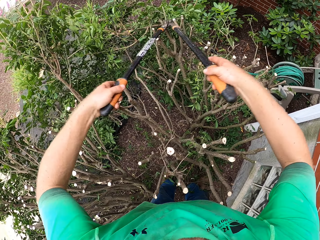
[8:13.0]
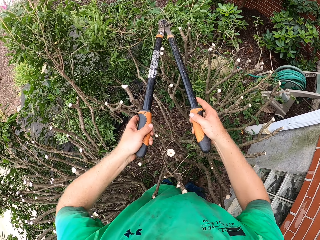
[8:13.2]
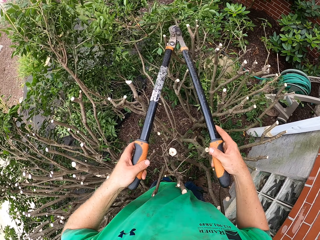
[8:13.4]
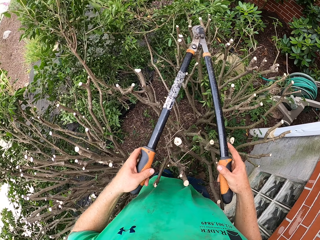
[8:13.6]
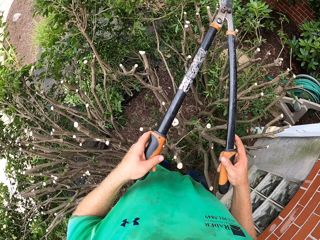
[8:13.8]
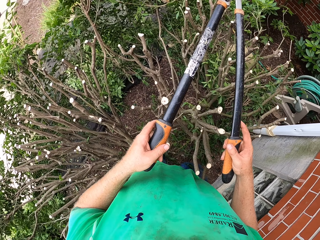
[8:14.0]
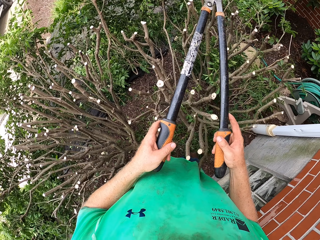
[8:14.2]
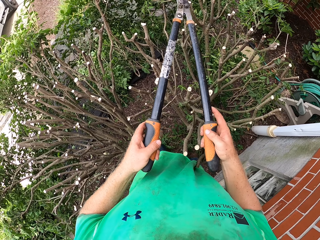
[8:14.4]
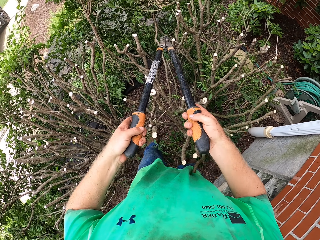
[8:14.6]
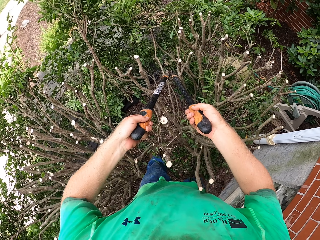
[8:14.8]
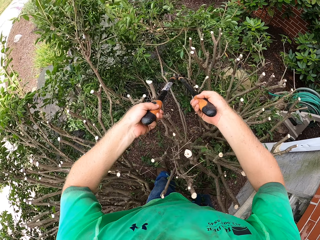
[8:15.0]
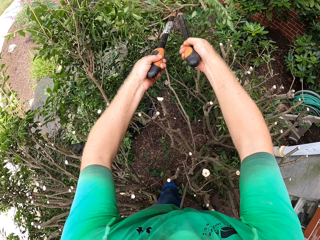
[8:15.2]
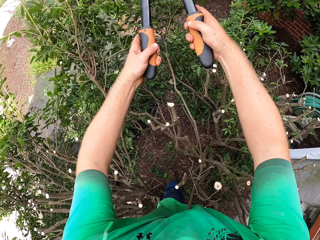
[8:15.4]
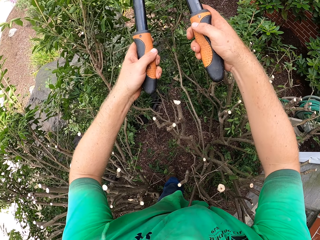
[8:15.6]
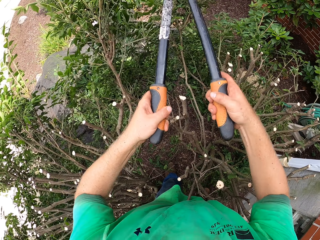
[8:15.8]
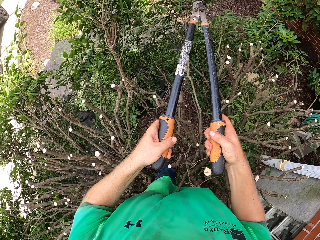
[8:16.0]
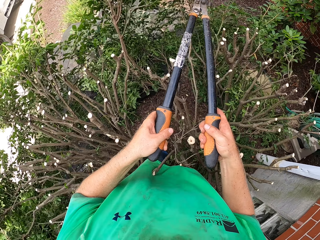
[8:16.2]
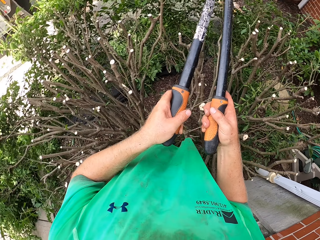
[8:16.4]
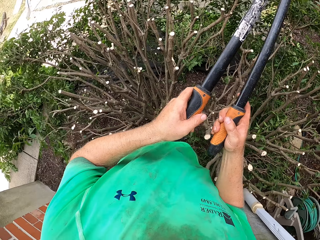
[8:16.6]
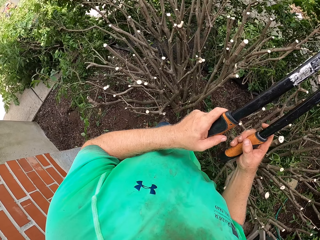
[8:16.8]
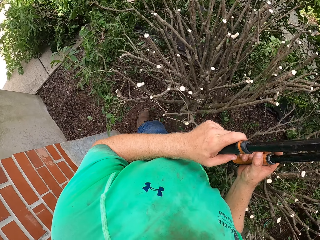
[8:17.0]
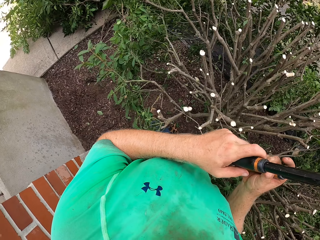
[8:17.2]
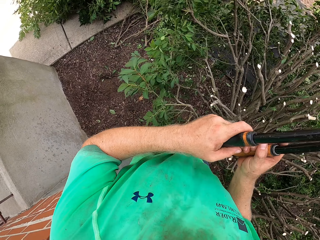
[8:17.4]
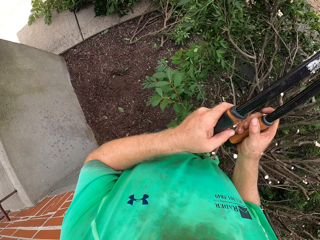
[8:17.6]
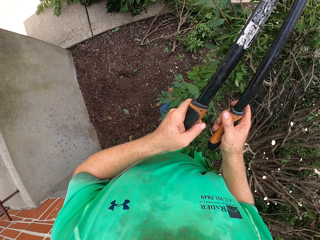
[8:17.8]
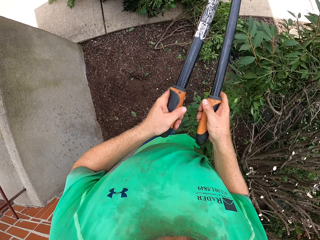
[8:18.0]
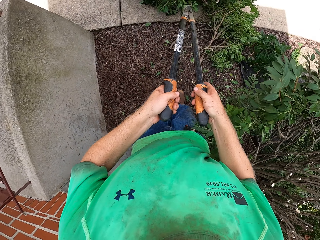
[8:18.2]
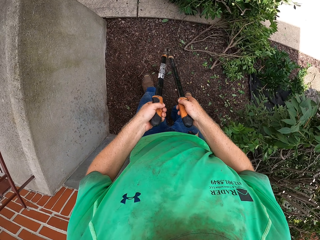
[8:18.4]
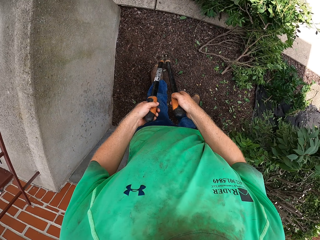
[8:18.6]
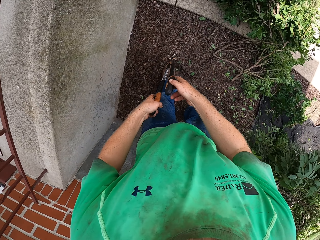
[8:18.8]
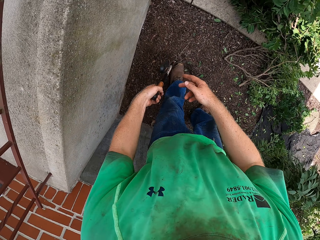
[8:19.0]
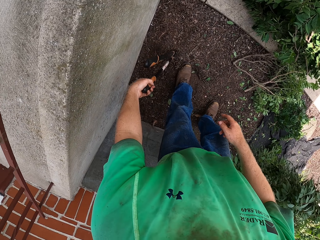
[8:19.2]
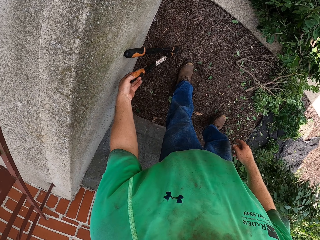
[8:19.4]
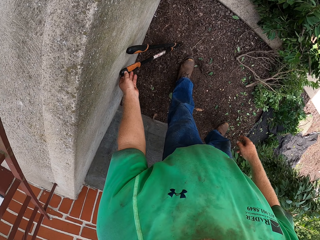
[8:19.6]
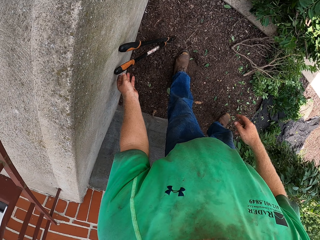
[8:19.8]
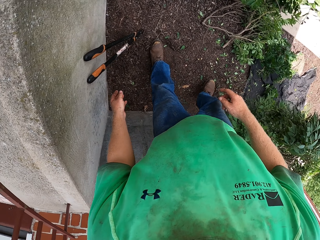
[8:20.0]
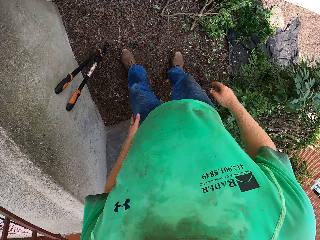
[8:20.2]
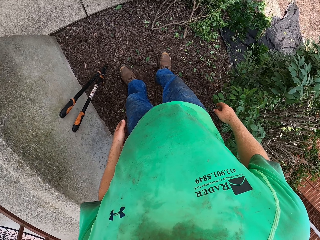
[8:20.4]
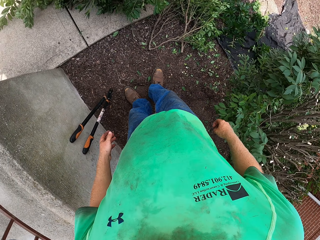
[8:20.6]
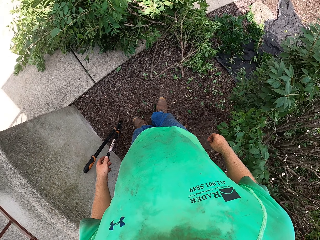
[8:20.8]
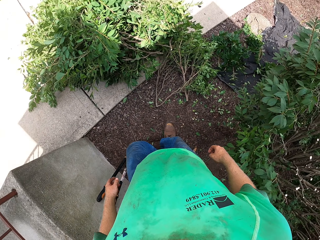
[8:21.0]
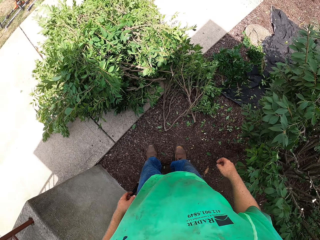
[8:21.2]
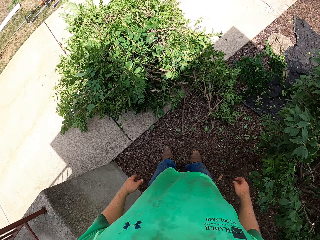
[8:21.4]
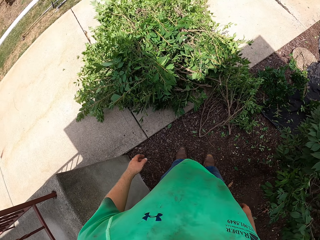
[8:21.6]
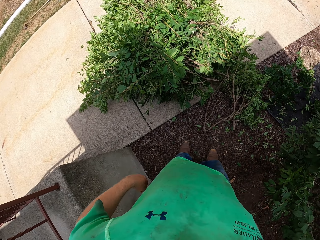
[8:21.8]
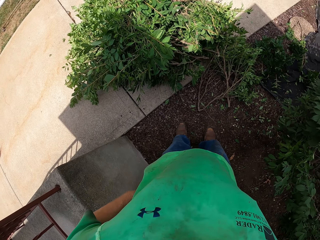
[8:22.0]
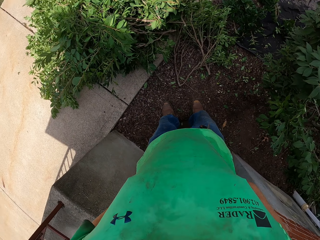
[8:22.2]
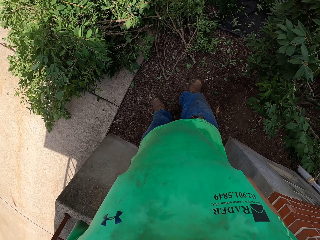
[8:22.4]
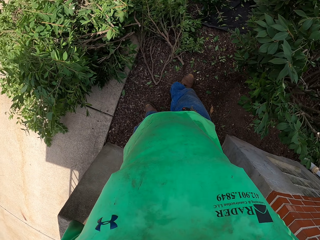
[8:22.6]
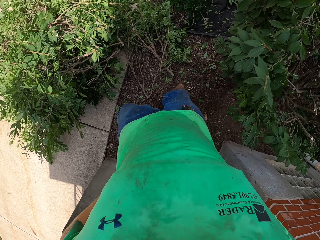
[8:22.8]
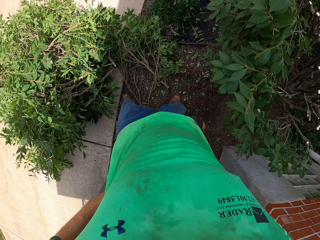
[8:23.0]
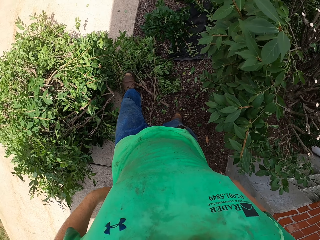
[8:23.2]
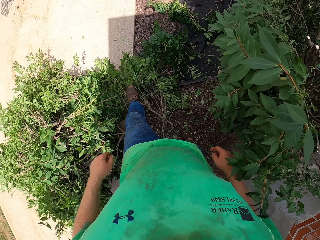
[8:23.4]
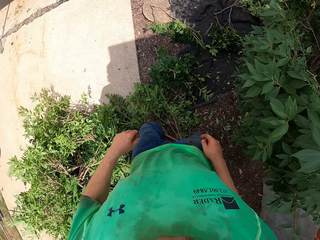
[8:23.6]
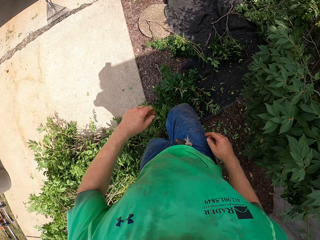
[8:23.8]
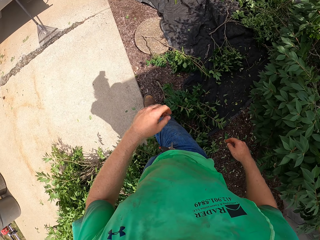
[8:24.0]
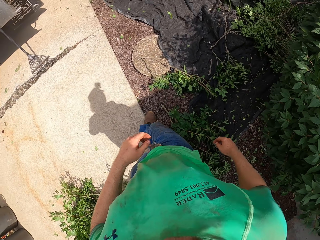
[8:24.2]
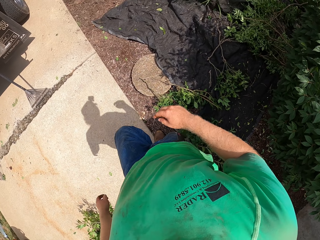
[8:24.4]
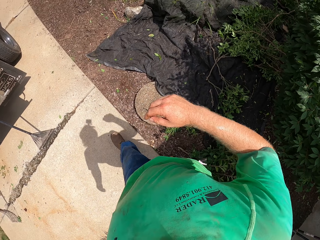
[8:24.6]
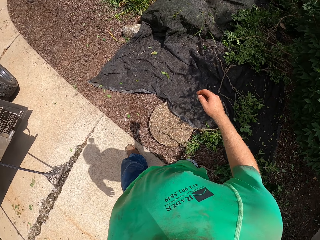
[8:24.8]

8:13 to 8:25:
The camera wearer pushes the tree branch to the ground with the hedge shear in both hands. He places the hedge shear on the floor beside a wall with his left hand.

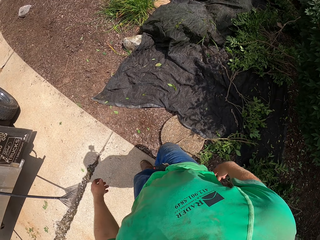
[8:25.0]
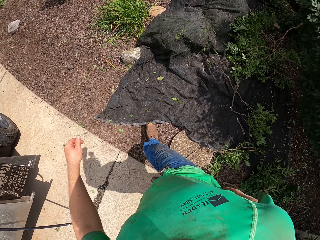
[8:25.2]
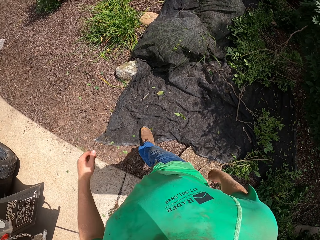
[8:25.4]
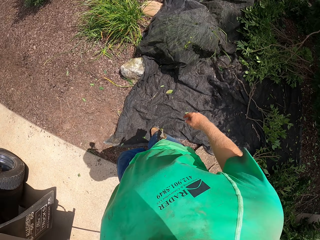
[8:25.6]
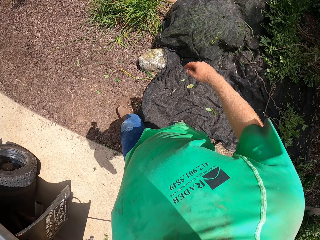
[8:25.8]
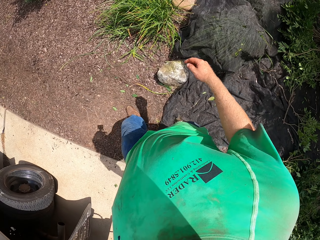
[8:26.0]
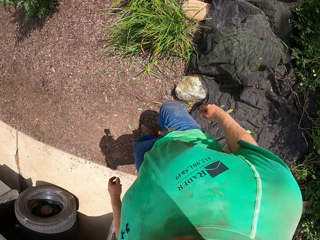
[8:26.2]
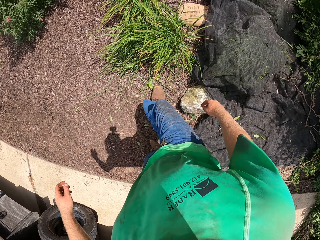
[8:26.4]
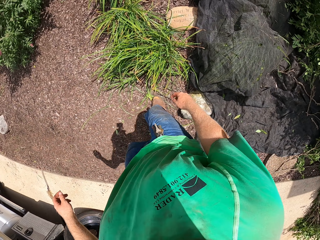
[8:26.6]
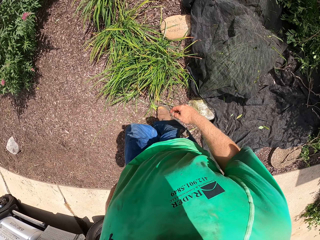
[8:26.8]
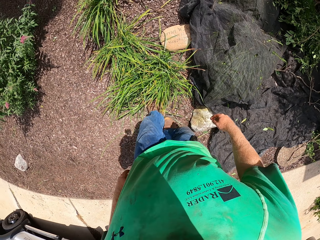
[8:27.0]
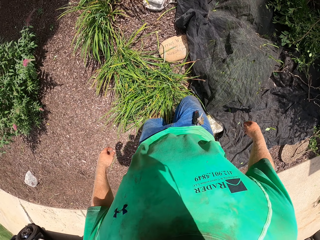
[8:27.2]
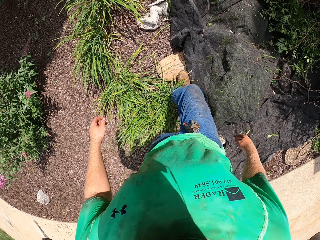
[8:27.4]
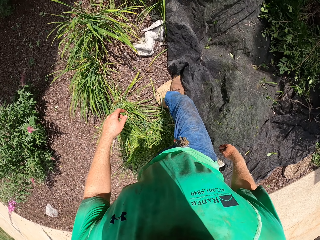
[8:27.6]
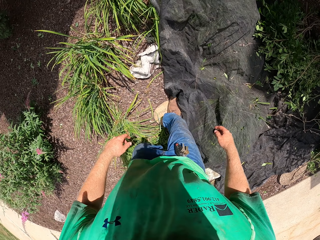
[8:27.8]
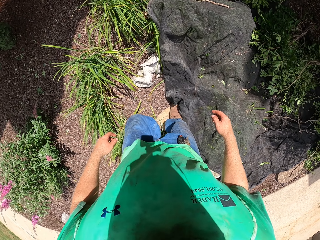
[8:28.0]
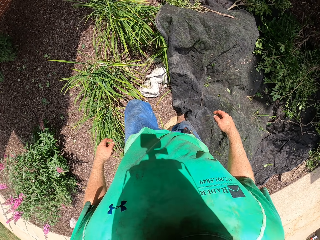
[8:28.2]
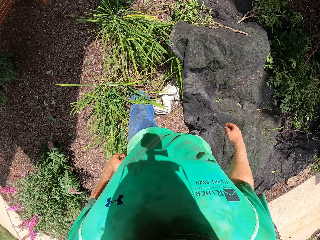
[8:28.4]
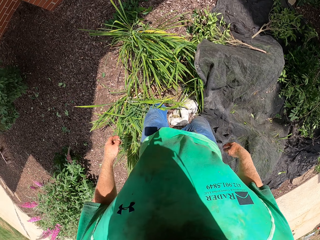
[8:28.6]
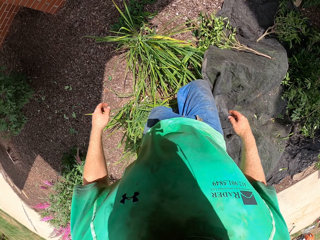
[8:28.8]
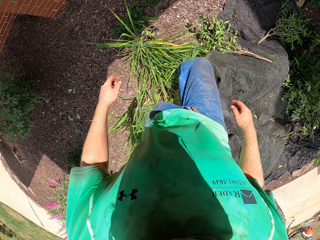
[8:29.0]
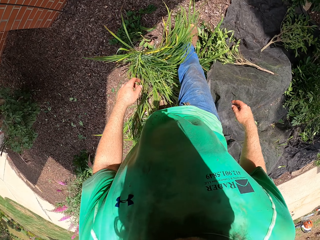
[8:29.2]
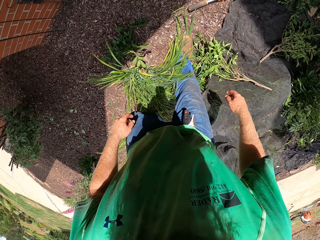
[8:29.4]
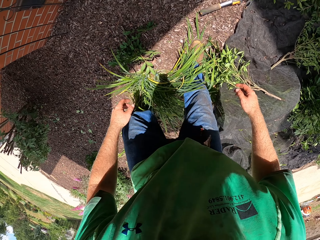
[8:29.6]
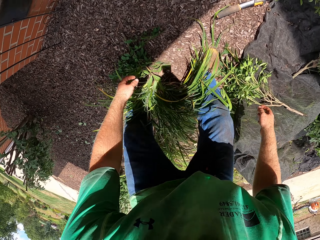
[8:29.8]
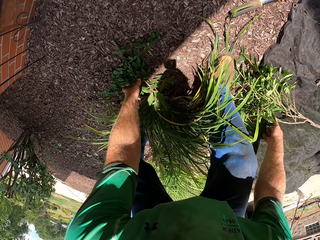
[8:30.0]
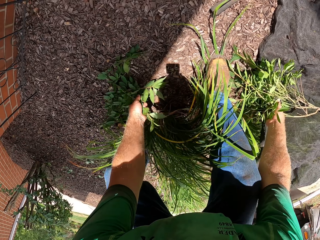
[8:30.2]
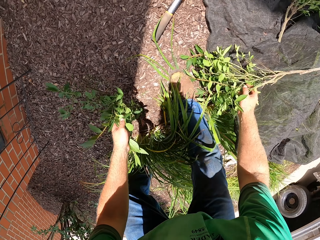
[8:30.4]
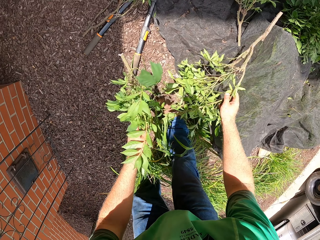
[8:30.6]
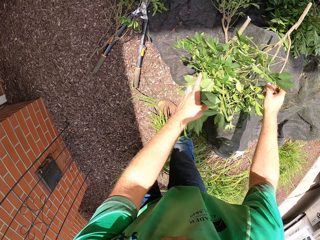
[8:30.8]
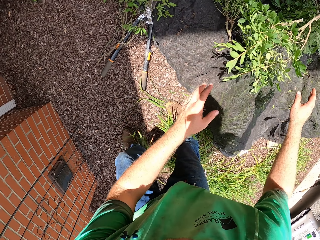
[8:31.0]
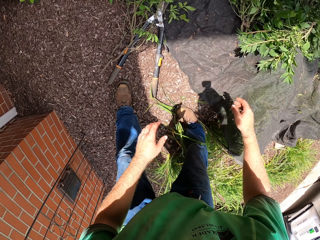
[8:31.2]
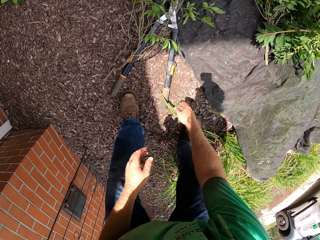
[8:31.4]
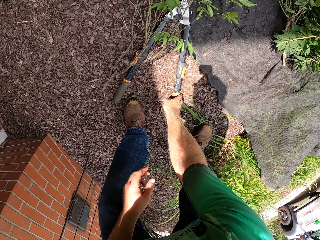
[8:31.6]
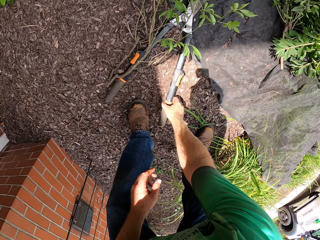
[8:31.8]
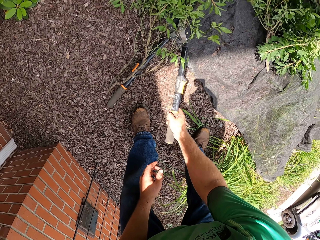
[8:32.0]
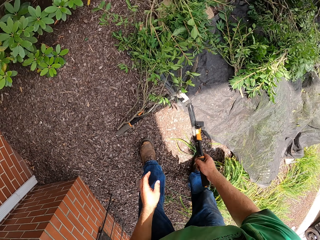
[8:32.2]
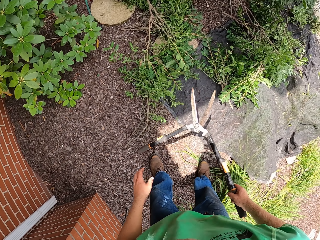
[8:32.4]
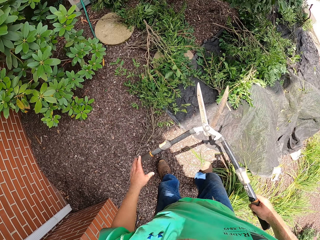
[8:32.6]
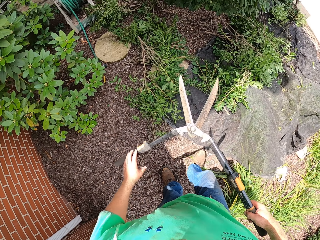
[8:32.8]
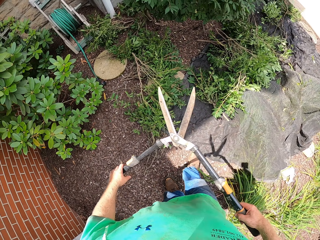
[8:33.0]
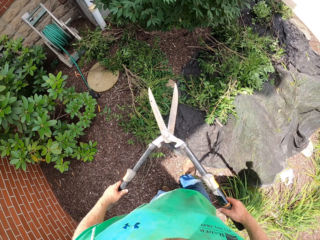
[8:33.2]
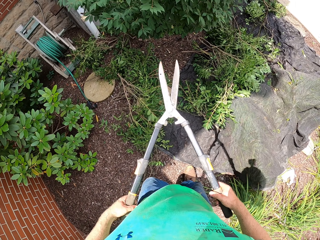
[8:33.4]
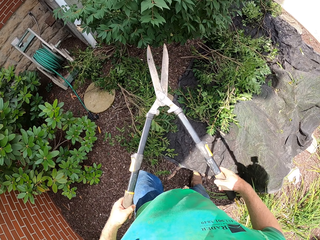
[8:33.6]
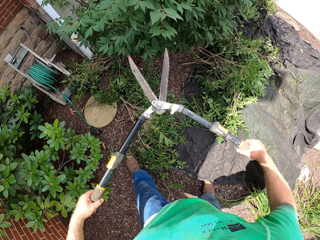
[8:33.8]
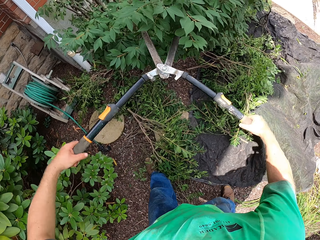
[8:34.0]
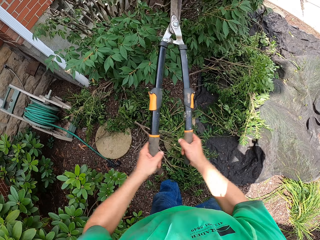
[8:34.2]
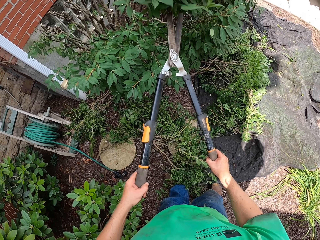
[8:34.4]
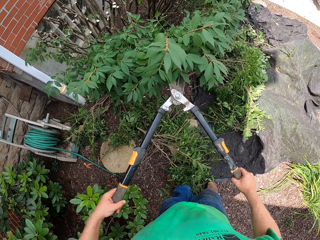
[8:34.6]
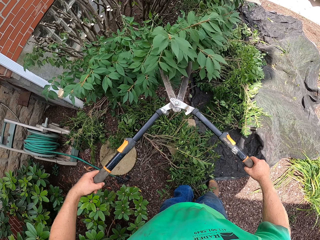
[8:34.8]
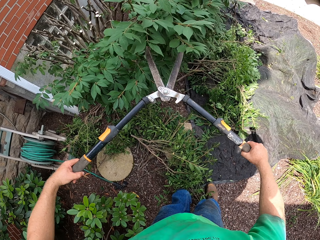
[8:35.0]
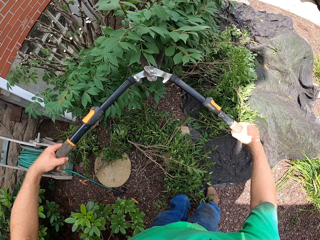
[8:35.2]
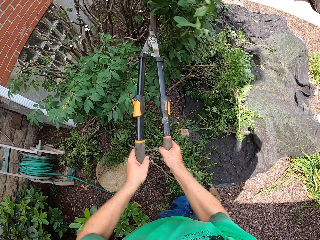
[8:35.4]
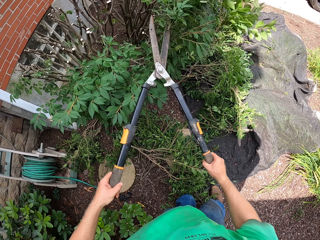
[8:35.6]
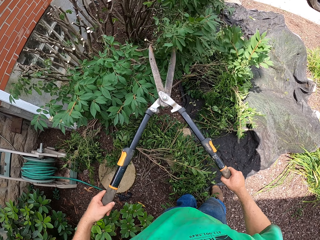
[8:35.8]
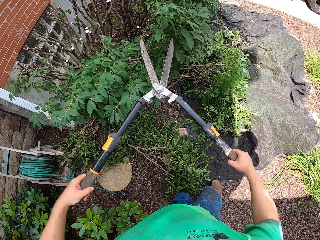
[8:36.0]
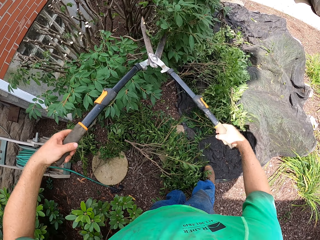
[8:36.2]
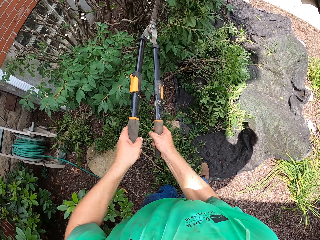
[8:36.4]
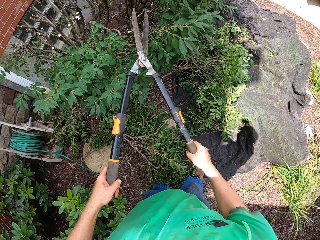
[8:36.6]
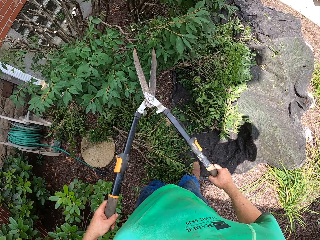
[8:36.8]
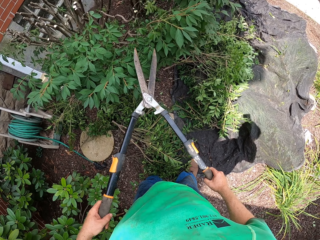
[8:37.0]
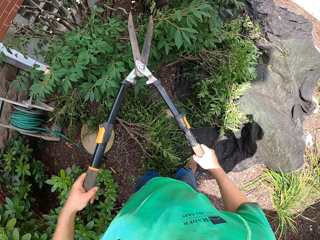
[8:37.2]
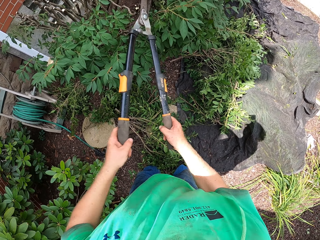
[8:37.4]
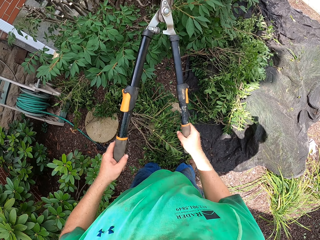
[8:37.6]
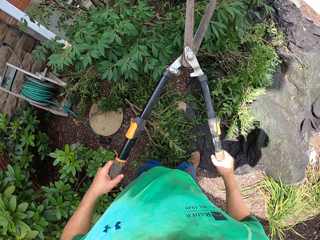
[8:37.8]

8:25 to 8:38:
The camera wearer picks branches from the ground and throws the branches. He picks up a hedge shear on the floor with his right hand. He holds the hedge shear with both hands. He cuts the tree branch with the hedge shear in both hands.
